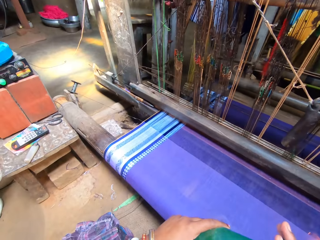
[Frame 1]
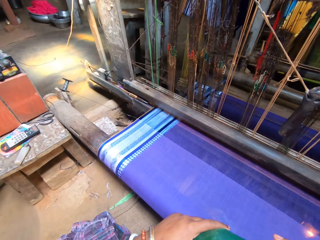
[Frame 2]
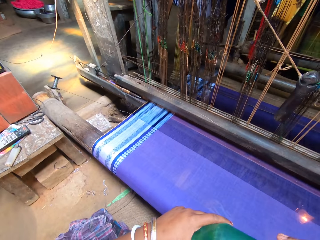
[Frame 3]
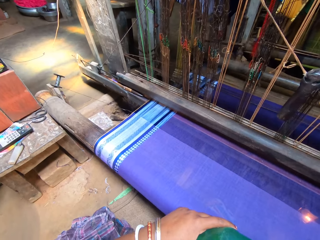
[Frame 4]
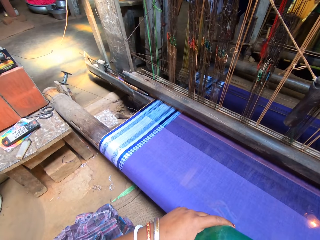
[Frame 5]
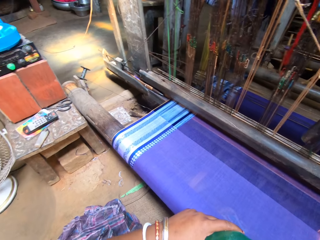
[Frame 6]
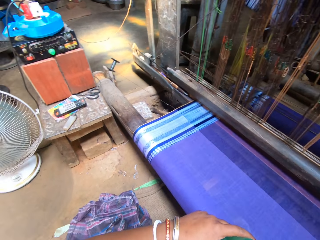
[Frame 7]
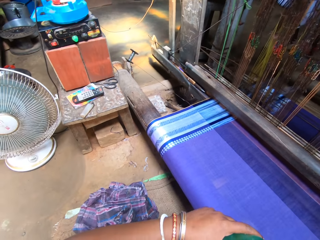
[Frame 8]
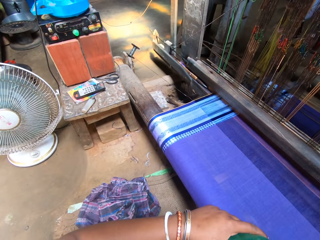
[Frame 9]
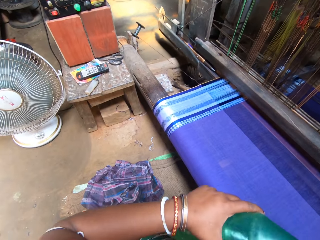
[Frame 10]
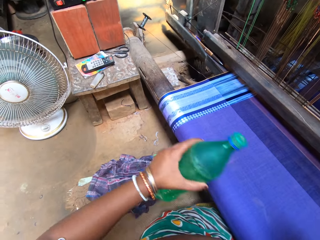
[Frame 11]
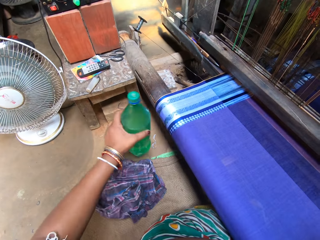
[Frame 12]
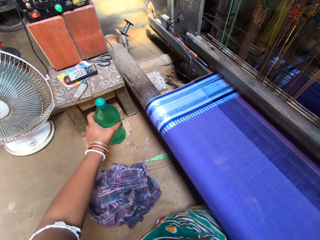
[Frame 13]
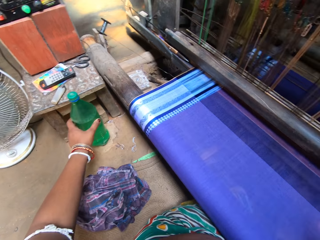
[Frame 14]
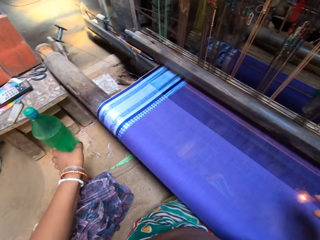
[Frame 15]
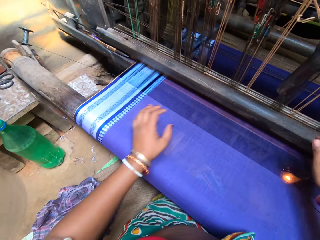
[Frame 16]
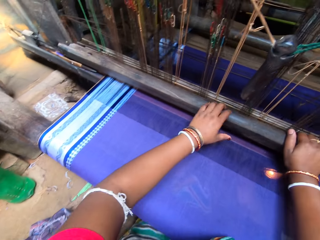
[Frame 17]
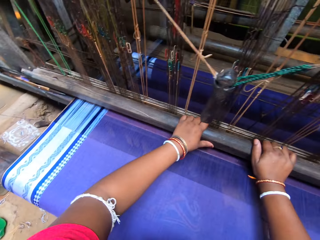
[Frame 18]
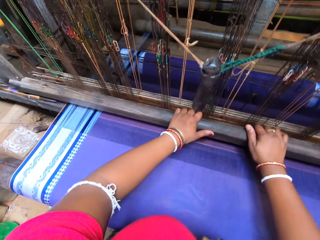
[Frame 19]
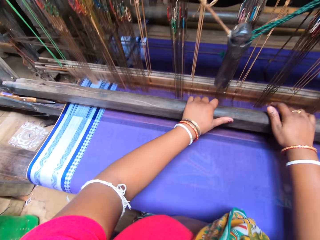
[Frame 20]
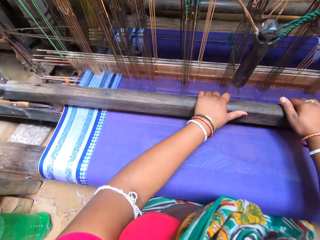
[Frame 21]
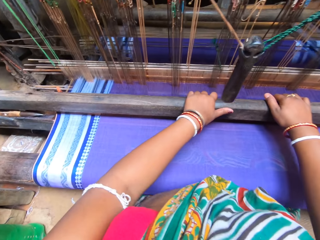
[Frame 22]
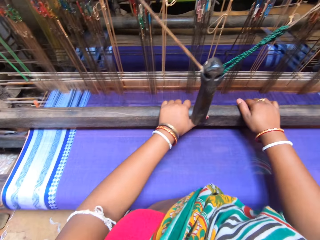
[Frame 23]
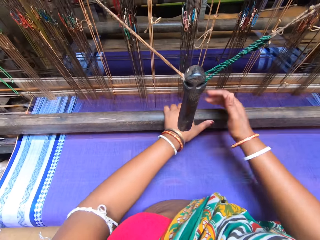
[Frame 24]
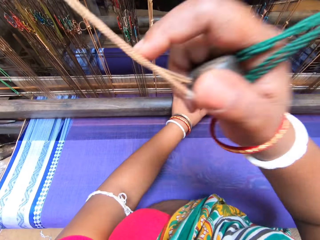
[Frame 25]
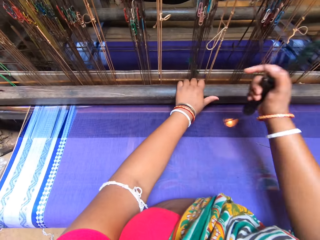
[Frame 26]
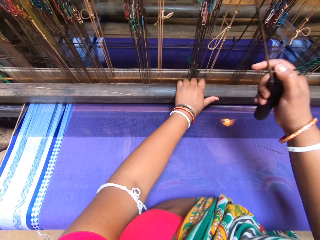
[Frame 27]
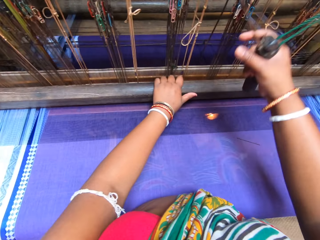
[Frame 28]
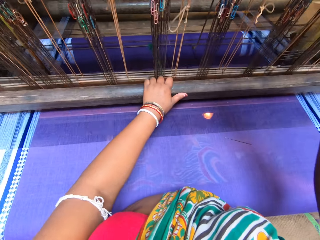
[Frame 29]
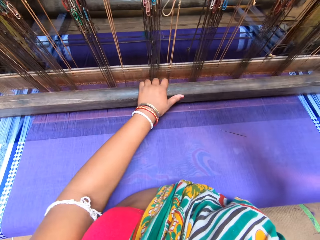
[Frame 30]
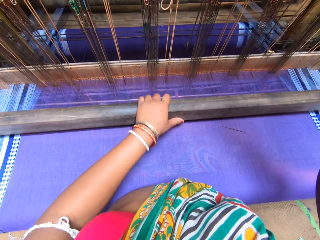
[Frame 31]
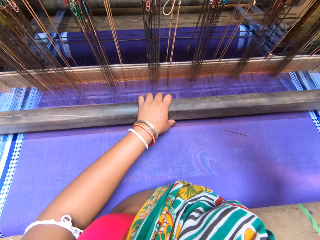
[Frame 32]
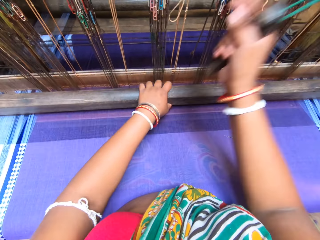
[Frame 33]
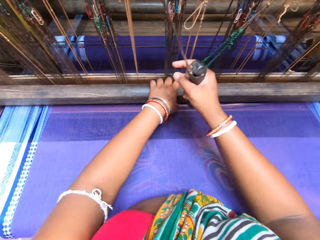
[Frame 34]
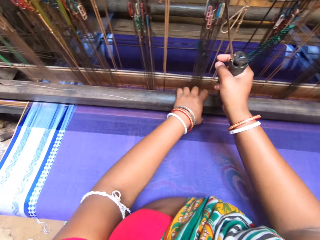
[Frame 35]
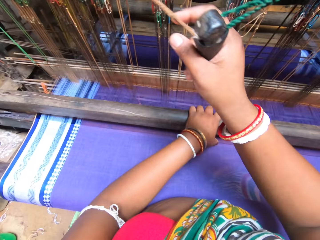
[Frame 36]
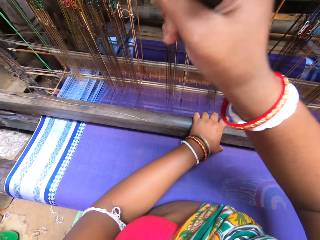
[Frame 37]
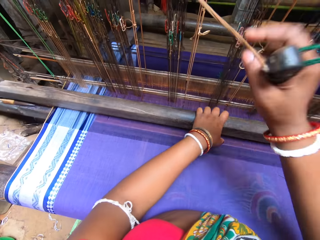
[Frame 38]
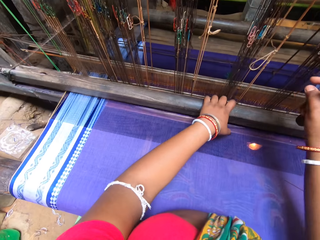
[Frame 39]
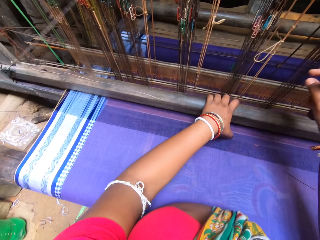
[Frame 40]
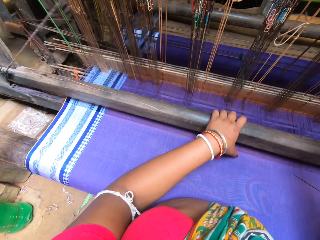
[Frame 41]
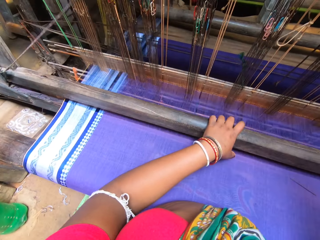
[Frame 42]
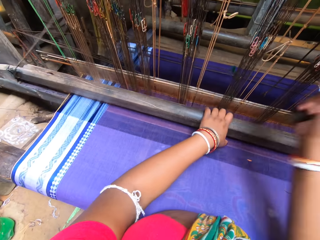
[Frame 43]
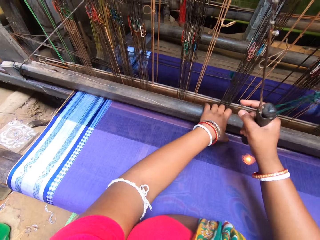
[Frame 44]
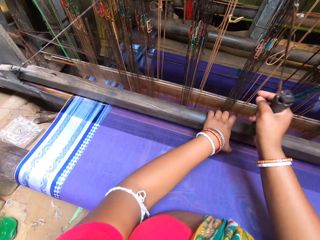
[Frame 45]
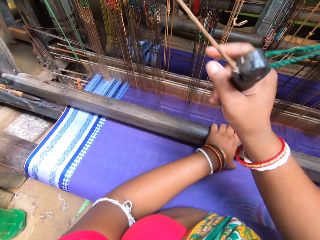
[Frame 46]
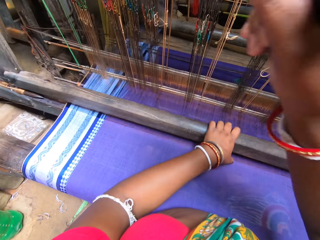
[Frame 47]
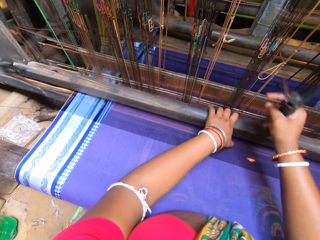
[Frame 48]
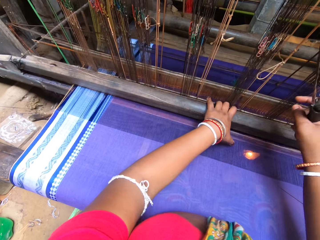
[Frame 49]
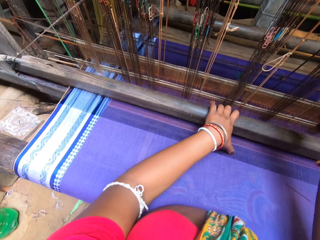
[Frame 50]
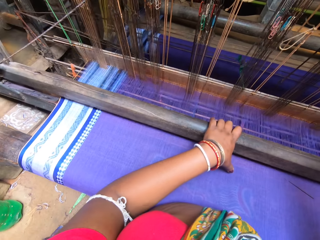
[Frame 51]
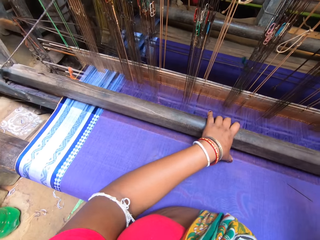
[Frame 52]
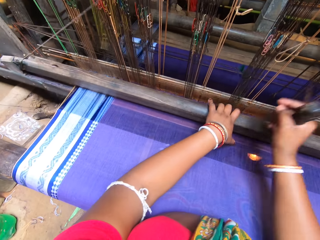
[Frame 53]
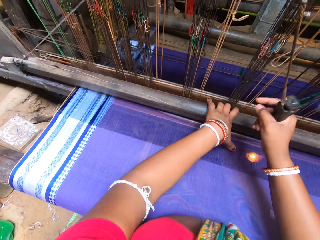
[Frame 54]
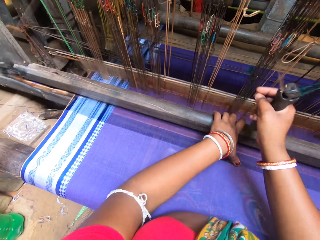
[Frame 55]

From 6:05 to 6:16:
The camera wearer covers the bottle of drink with the lid in her right hand. She places the bottle of drink on the floor with her left hand. She holds the handloom shaft bar with her right hand. She holds the handloom shaft bar with her left hand. She adjusts the handloom shaft bar with both hands. She holds the handloom handle with her right hand. She weaves the fabric with the handloom with both hands.

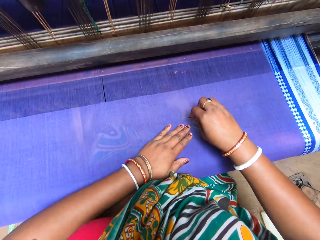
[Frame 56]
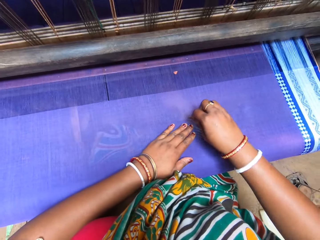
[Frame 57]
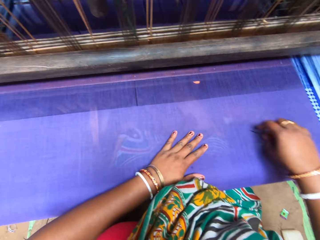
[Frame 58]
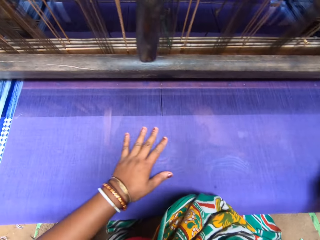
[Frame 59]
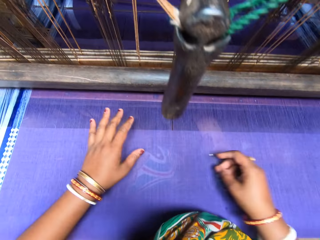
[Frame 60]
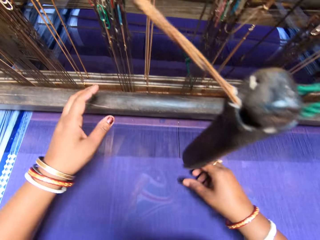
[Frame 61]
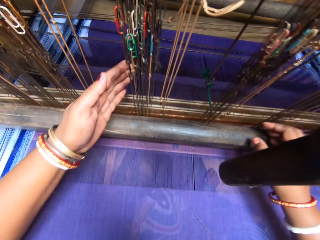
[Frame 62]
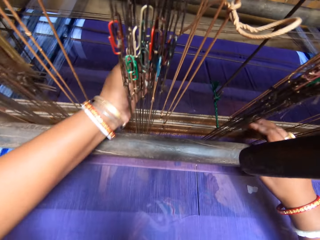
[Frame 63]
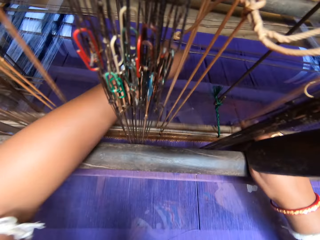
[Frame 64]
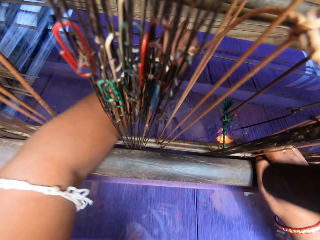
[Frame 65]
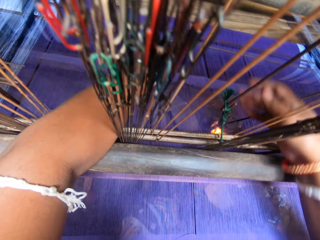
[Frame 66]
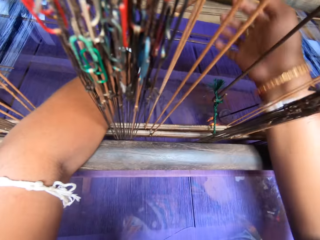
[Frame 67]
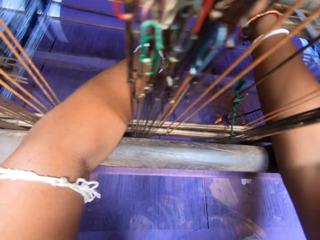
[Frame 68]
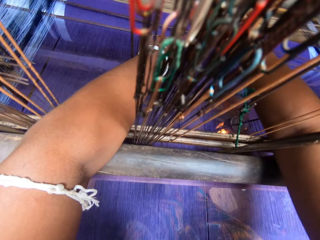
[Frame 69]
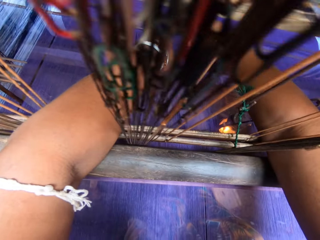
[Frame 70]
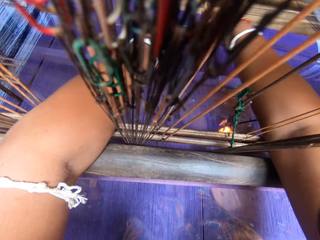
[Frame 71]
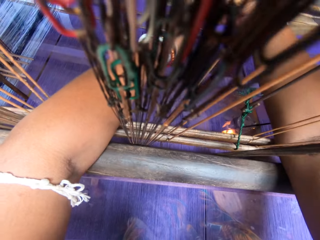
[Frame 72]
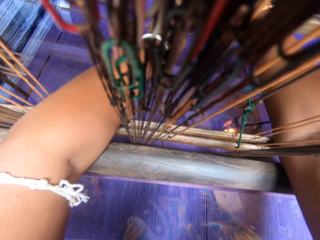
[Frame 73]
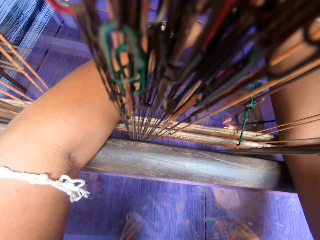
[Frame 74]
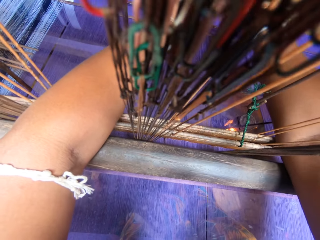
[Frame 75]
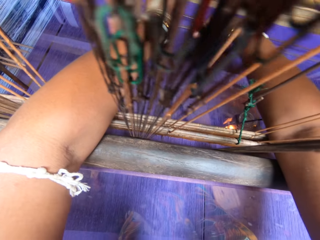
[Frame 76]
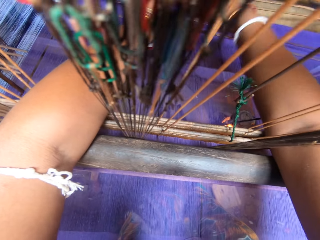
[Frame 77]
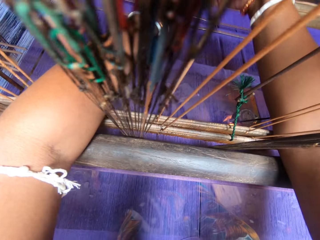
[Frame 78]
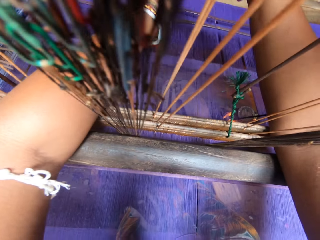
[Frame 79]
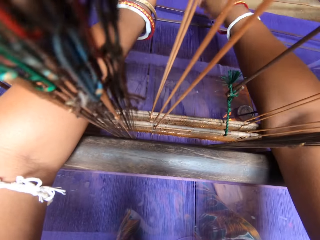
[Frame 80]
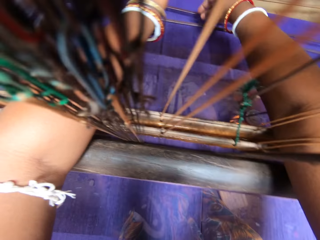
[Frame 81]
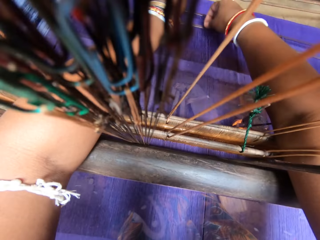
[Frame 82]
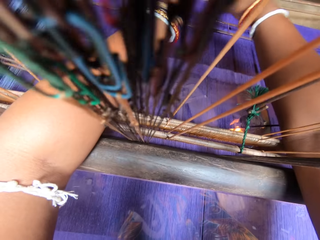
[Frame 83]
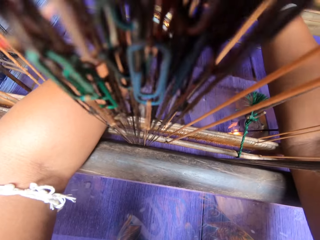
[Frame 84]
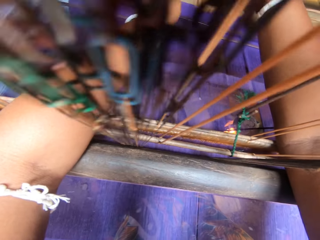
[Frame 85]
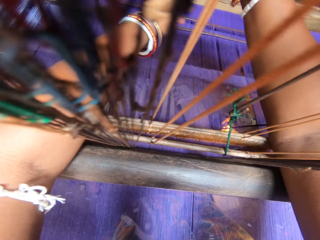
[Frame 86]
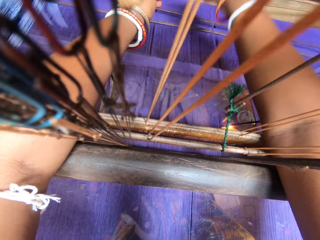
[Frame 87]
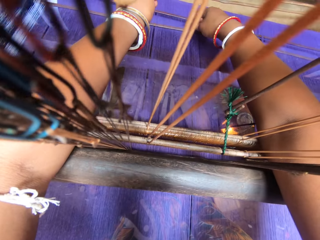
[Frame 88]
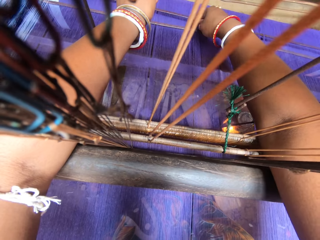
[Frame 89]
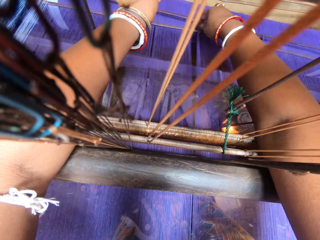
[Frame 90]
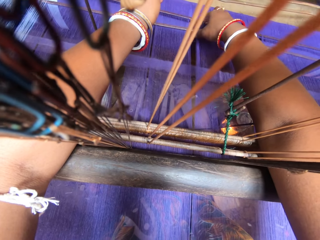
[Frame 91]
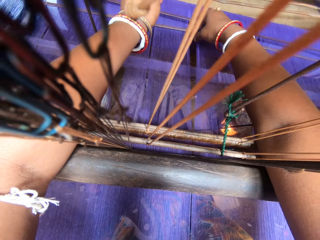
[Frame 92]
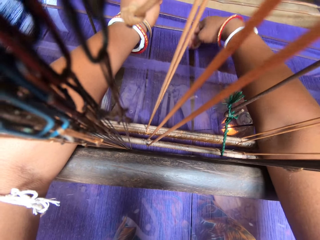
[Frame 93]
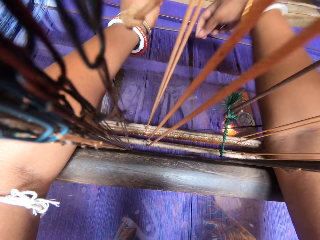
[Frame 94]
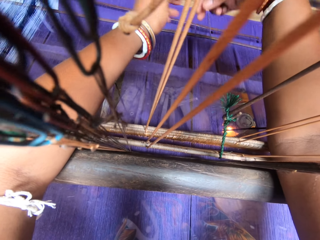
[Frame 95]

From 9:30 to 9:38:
The camera wearer places the needle on the sari with her right hand. She arranges warps in the back beam of the handloom with both hands. She sews the fabric.

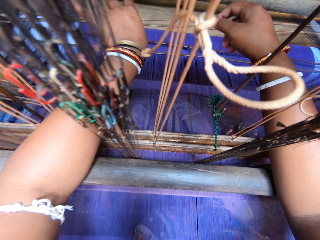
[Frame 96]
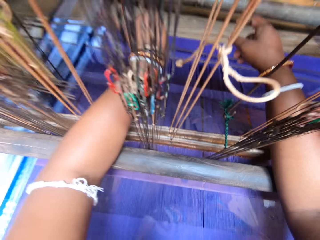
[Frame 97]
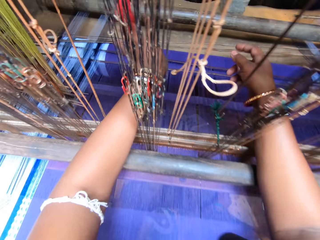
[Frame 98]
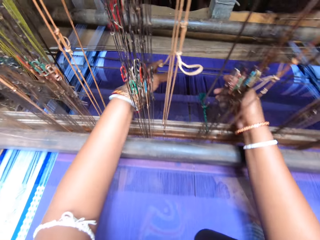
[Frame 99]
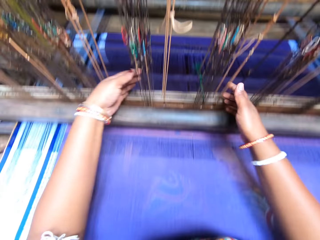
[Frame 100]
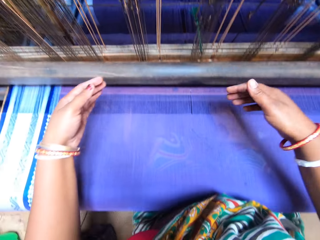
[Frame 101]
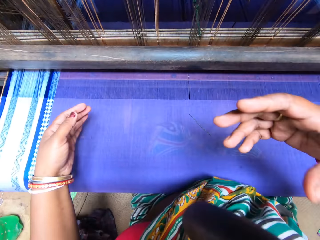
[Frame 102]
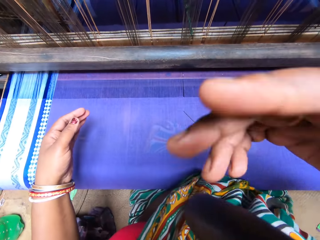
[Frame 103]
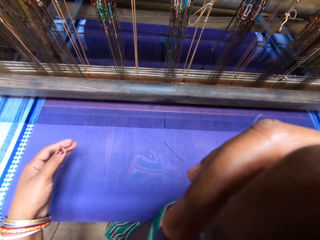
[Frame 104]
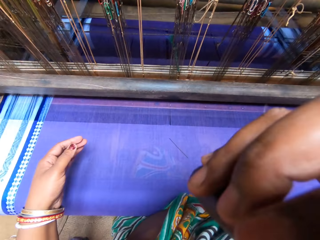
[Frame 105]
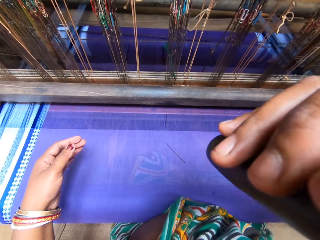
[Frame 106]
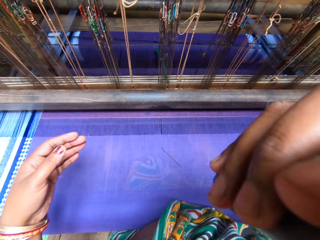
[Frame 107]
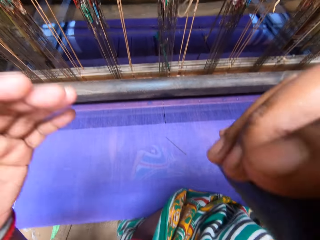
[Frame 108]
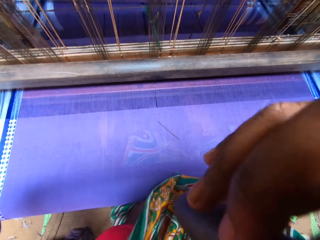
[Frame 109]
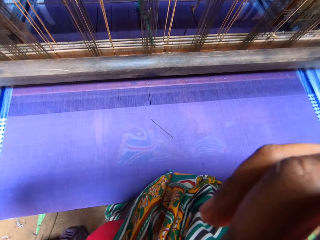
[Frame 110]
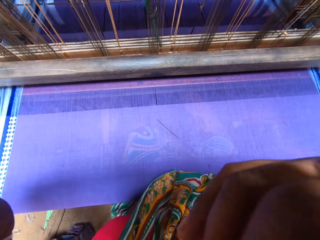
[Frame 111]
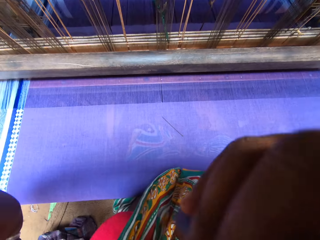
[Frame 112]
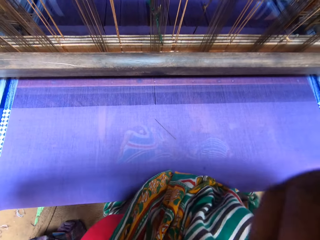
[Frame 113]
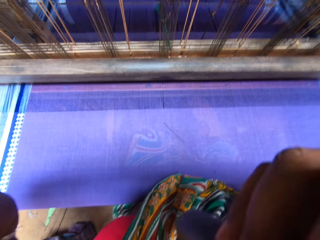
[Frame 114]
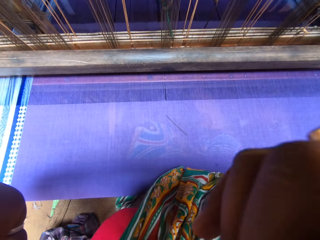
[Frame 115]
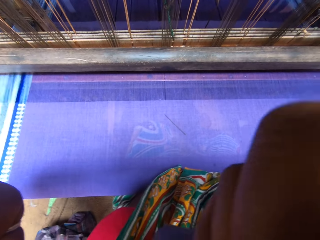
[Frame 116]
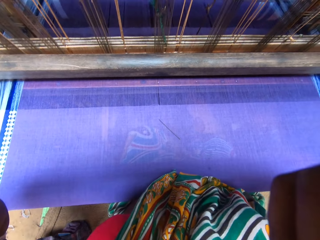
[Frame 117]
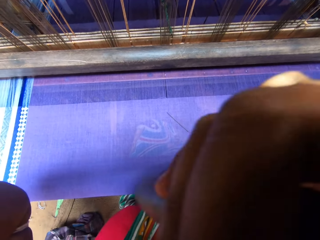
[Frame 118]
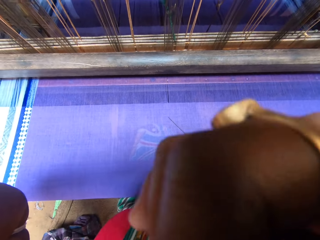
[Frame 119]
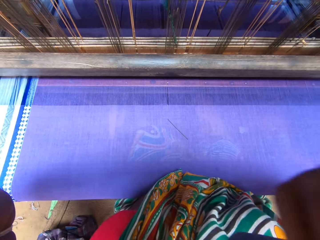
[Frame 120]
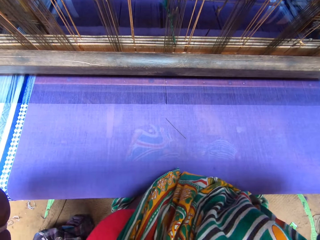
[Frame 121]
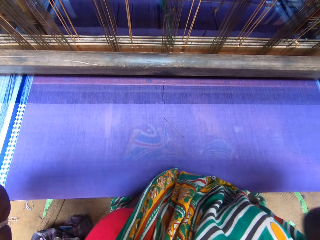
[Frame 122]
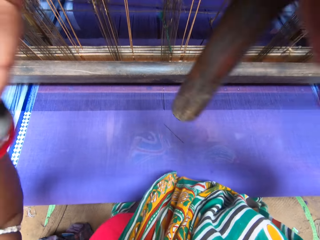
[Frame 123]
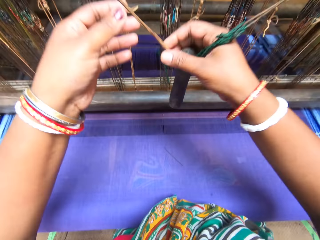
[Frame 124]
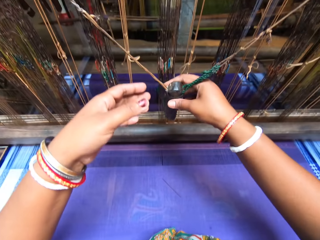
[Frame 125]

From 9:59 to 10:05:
The camera wearer holds a hand grip of the handloom with her right hand. She adjusts the camera. She pulls the hand grip of the handloom with her right hand.
